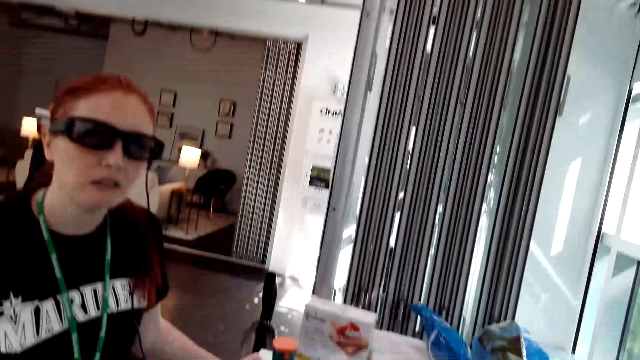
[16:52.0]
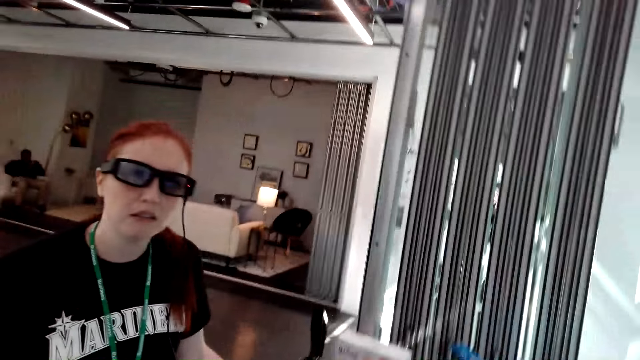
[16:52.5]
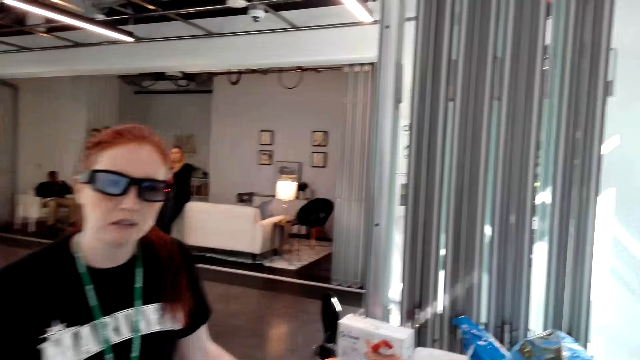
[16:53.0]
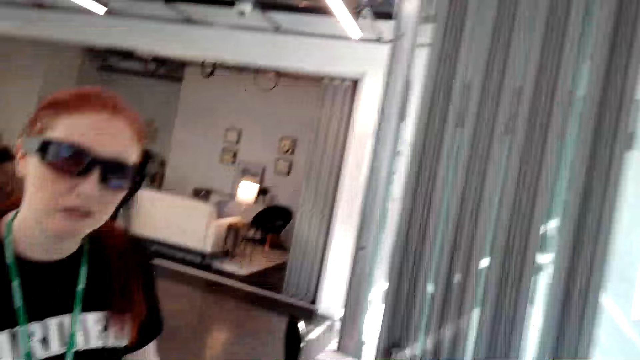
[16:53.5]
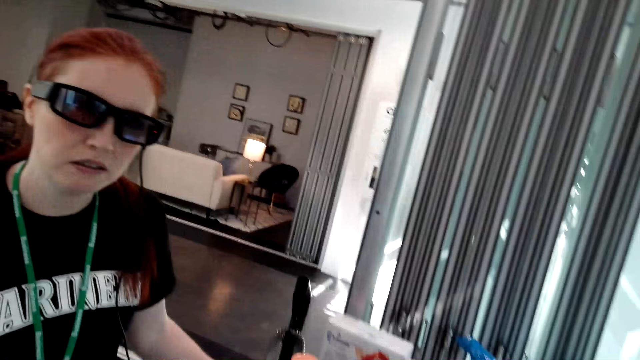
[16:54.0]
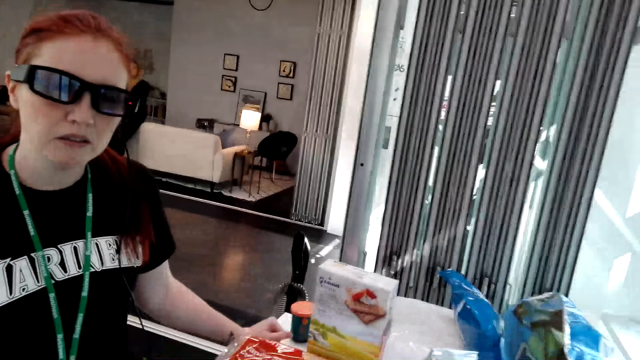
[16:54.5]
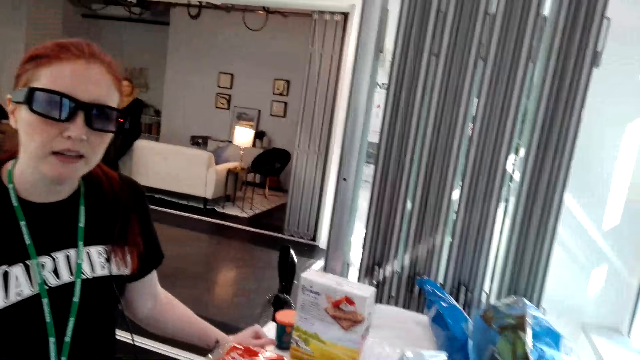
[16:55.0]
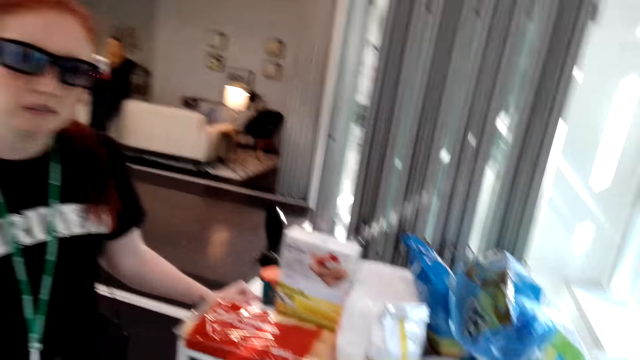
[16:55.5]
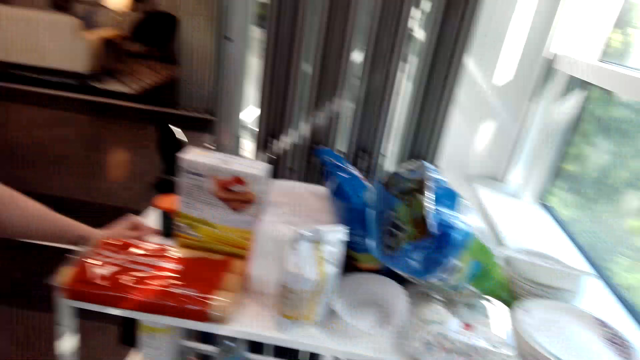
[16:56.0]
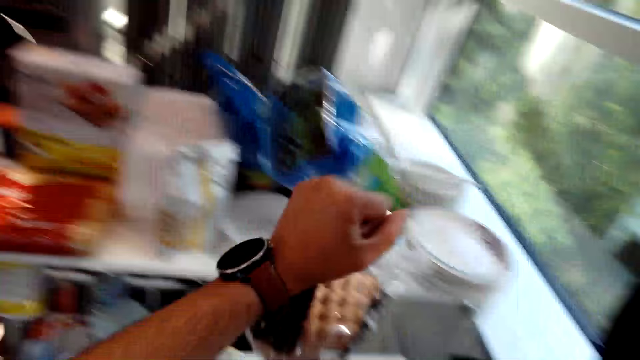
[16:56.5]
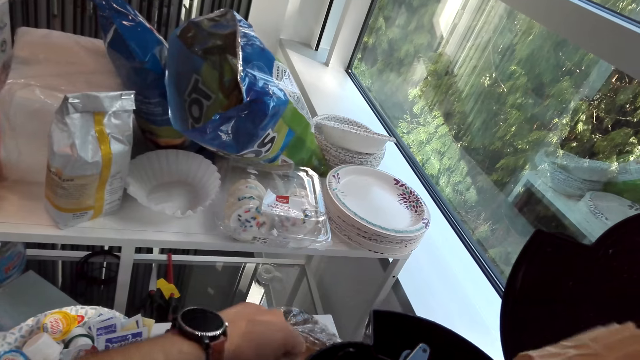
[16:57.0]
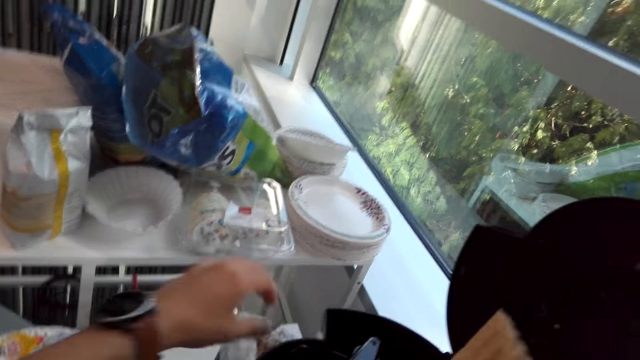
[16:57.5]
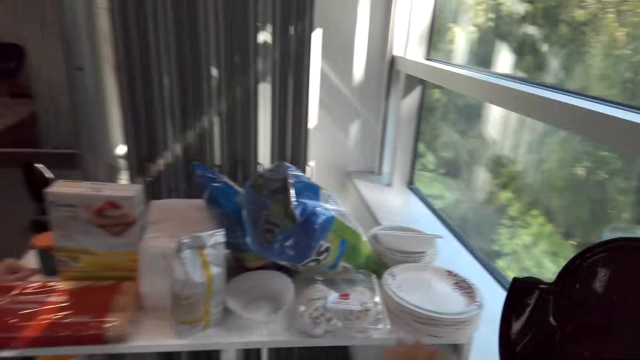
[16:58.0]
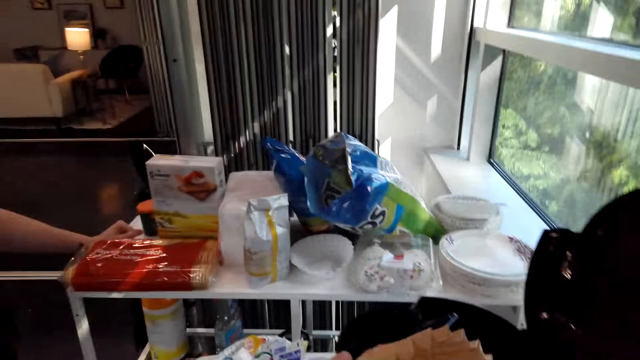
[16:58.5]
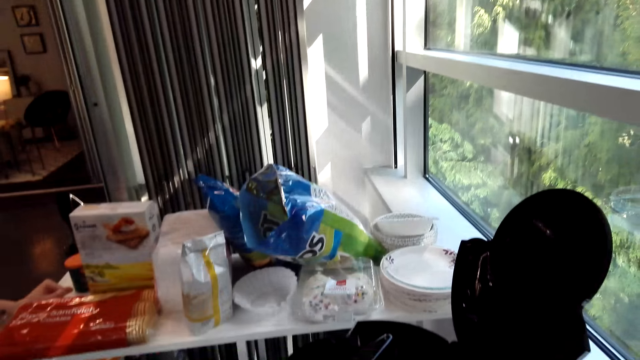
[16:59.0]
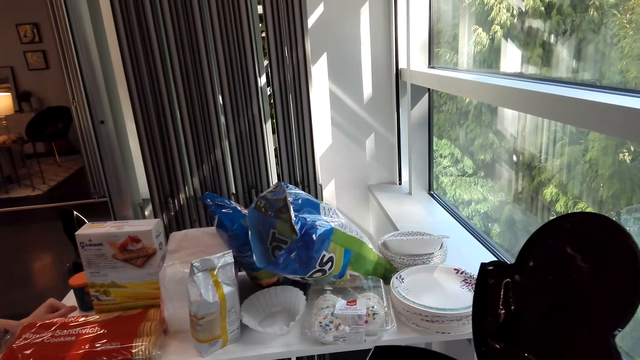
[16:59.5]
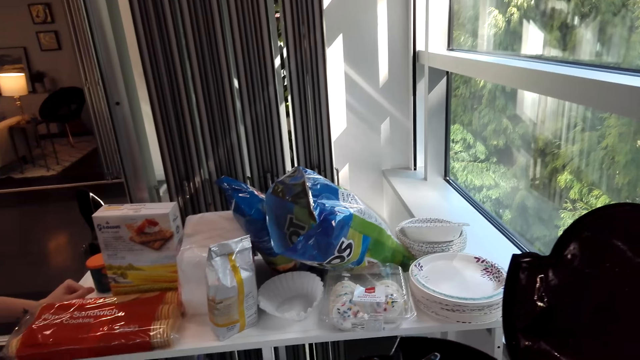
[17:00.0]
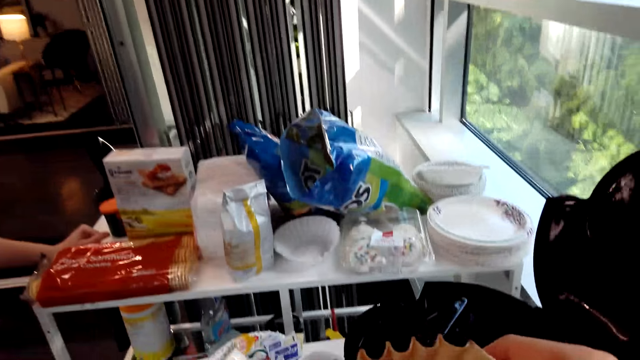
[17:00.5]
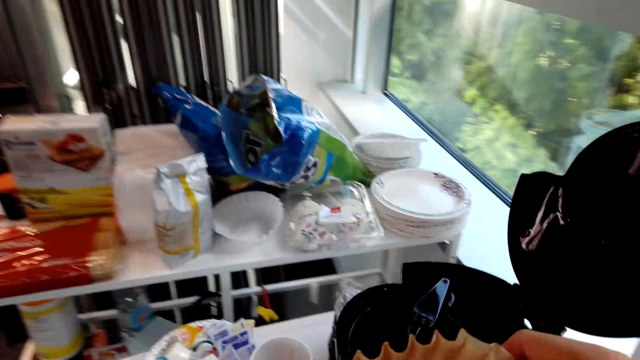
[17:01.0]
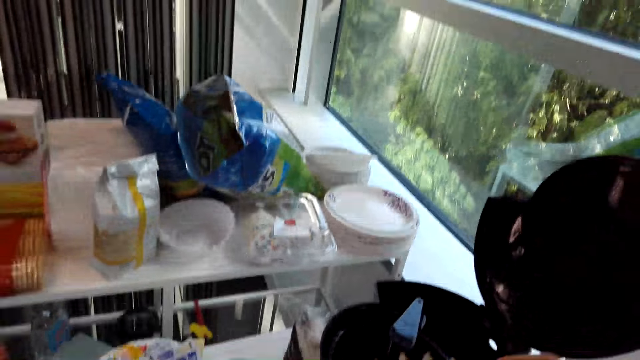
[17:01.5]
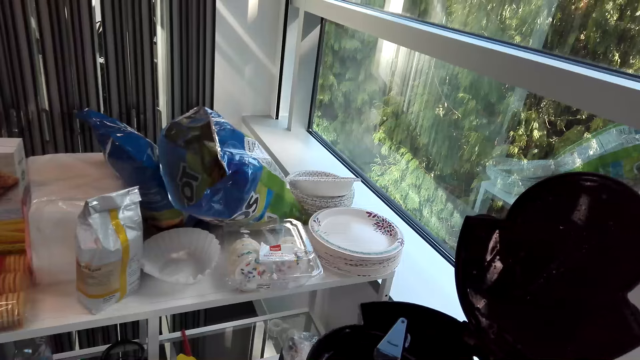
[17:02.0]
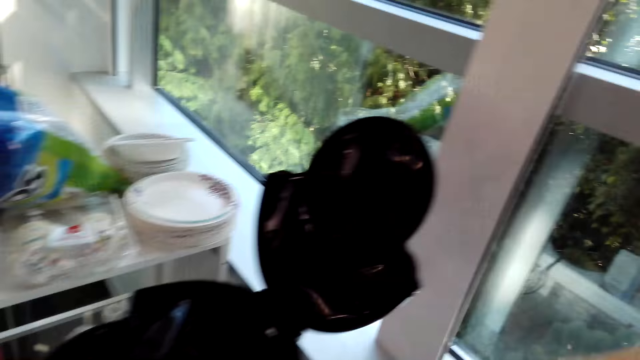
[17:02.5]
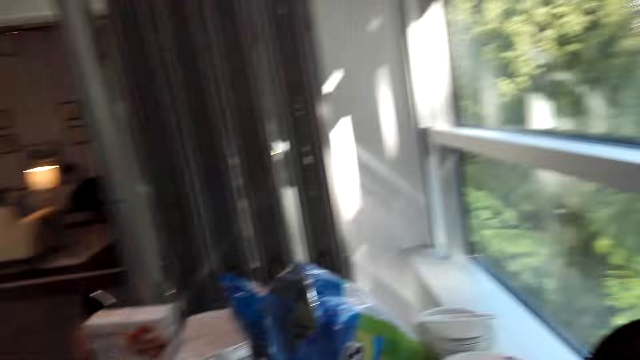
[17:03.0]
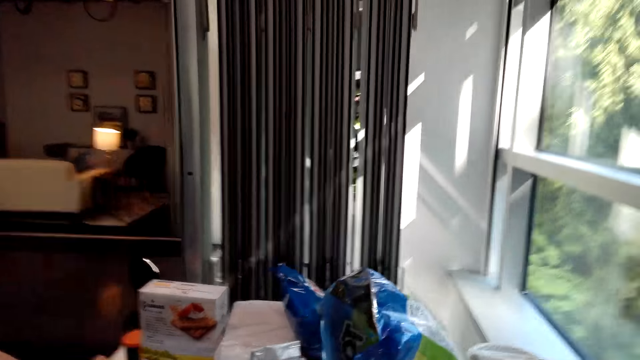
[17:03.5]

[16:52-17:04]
The camera wearer puts the plastic bag on the table. They hold a coffee filter or paper. They look around the table.

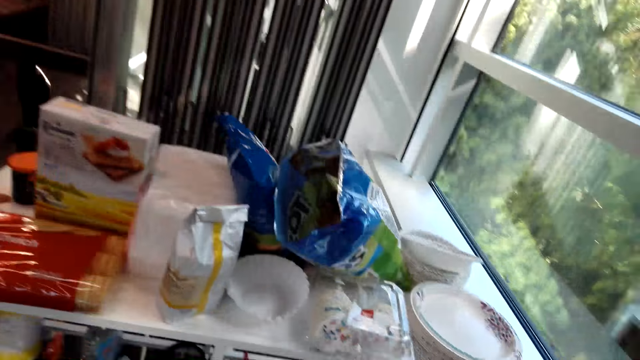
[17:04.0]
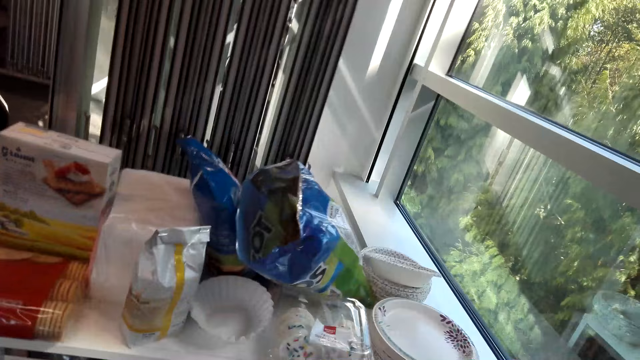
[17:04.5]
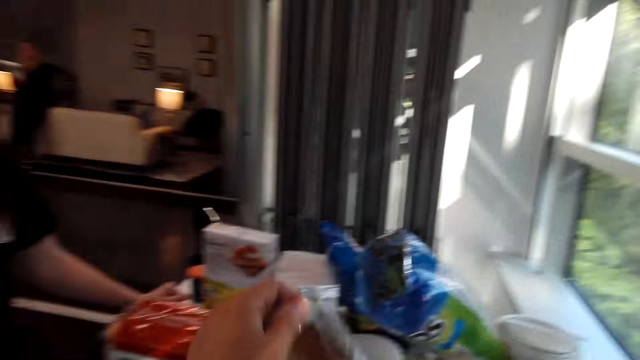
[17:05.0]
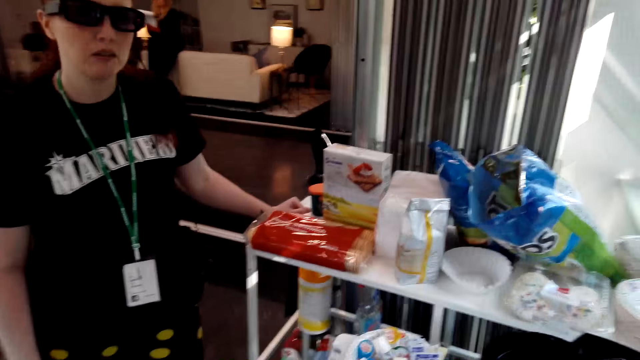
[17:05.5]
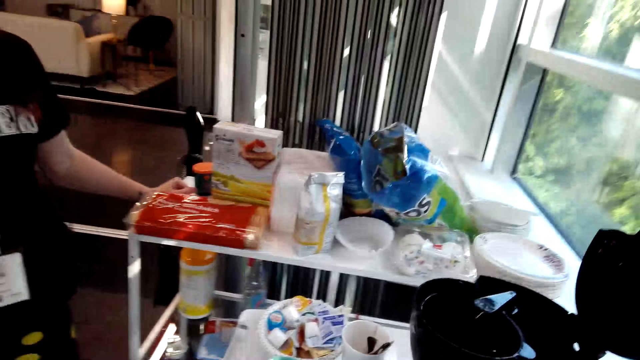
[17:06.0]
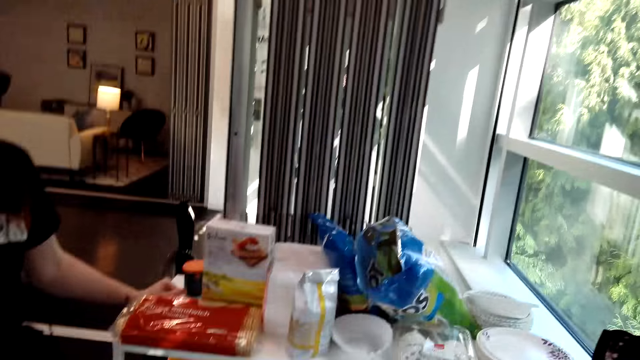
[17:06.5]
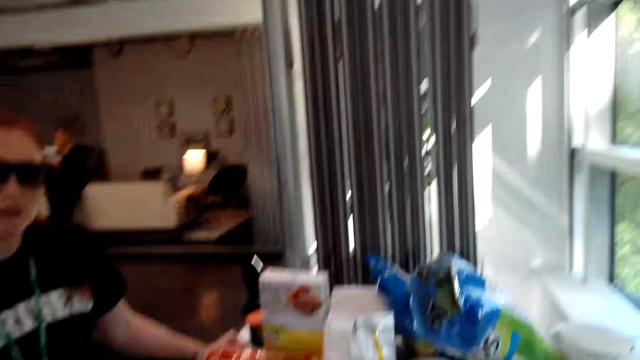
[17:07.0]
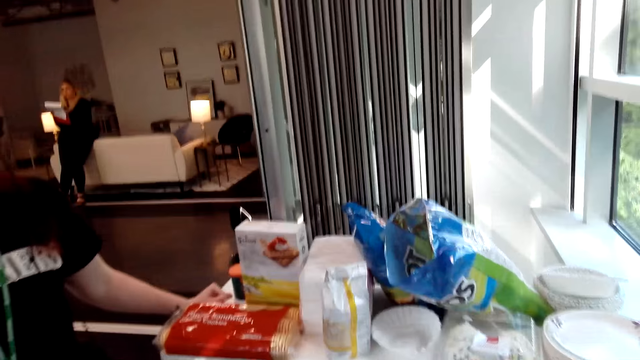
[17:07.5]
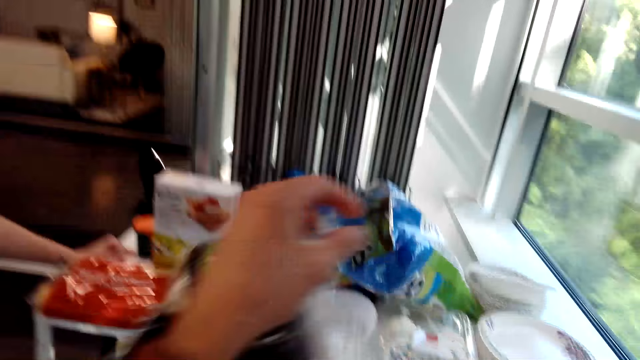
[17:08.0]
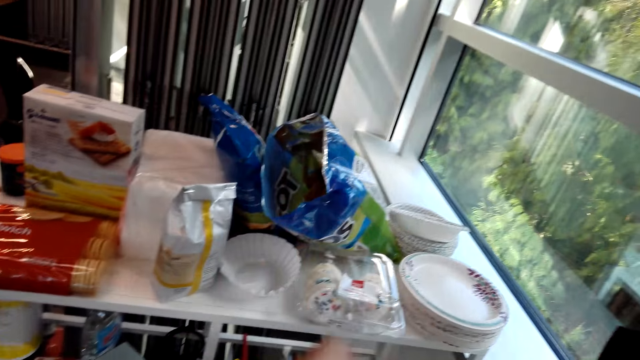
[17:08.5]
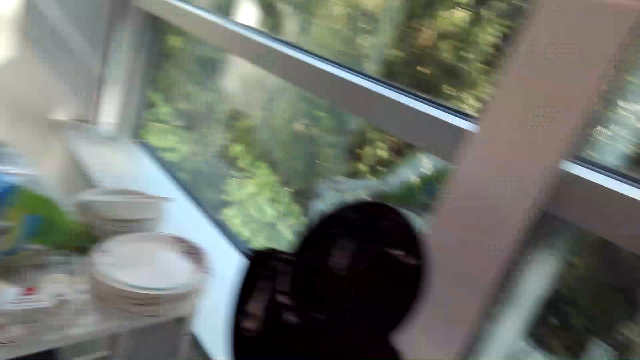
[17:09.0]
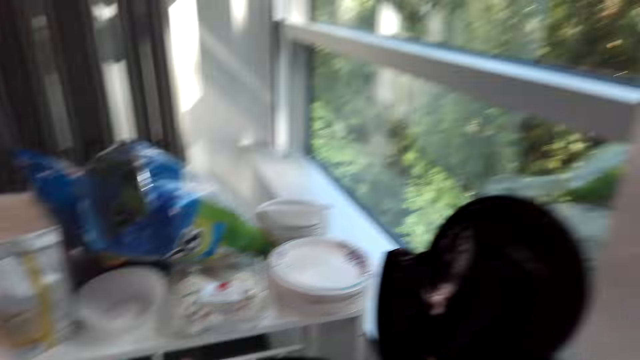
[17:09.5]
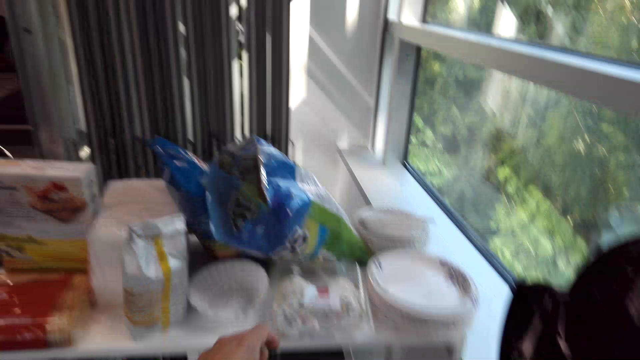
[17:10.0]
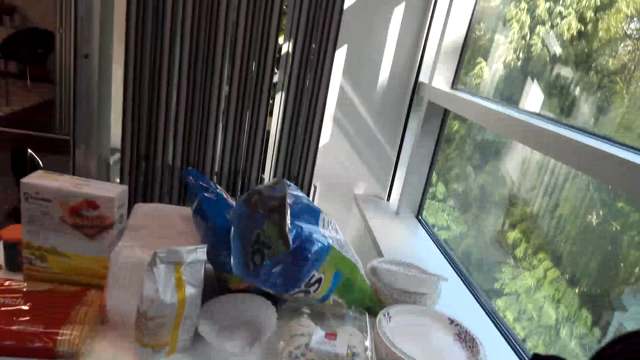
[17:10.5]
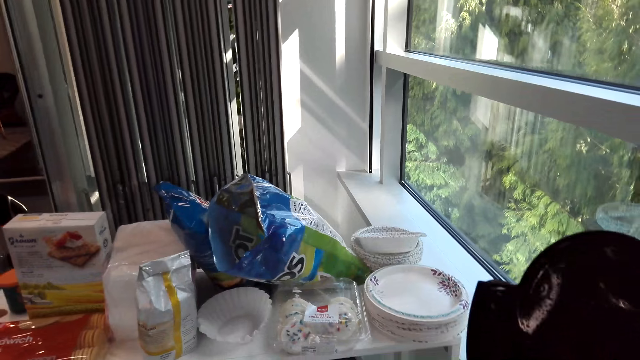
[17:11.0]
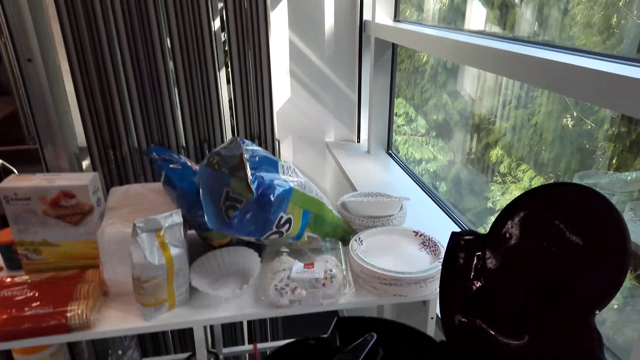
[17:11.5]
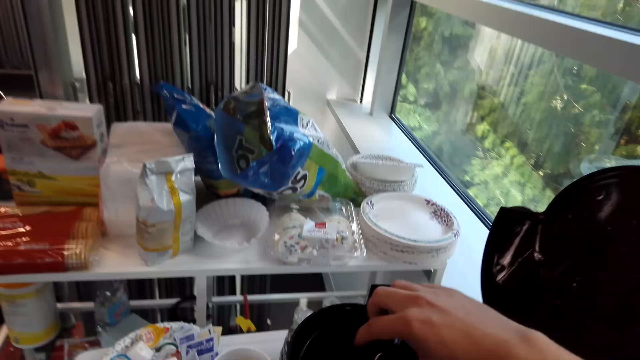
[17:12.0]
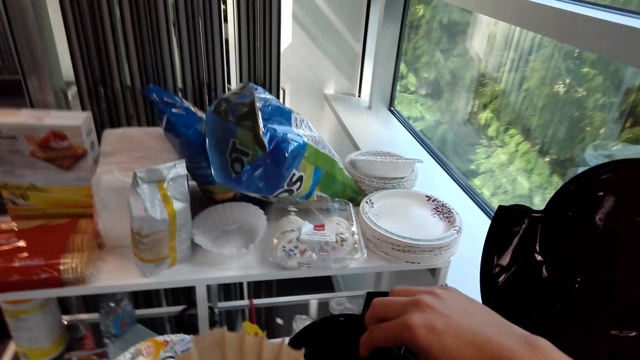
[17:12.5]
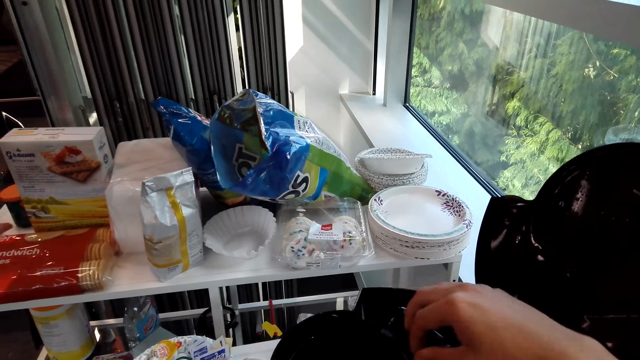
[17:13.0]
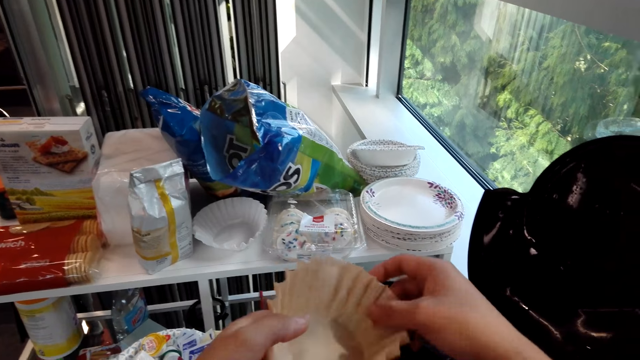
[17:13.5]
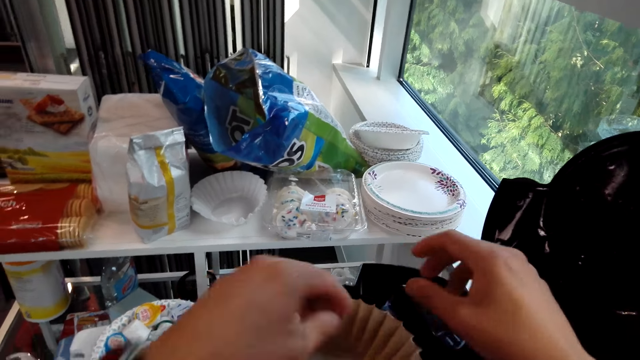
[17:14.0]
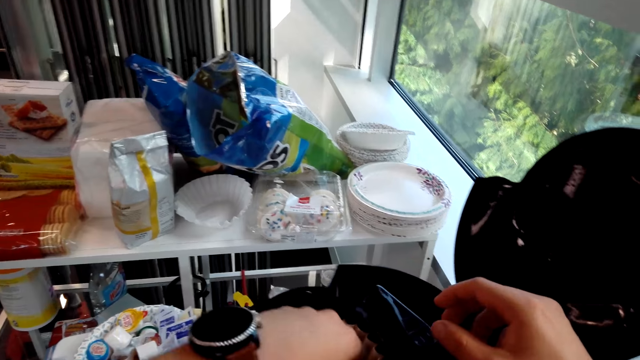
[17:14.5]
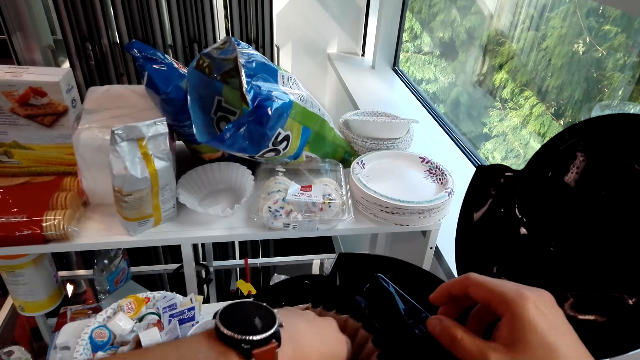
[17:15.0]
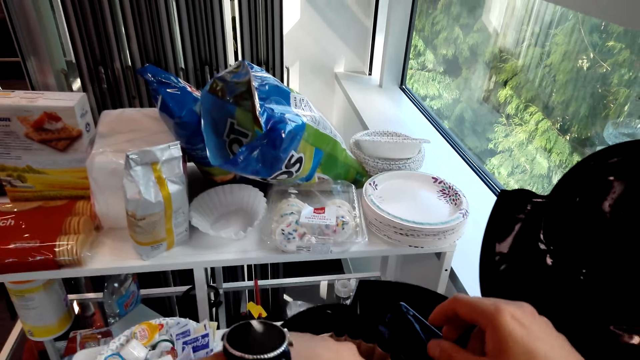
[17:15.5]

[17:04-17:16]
The camera wearer holds a nylon bag. They put back the nylon bag on the table. They adjust a lid on the boiler. They put the coffee filter inside the coffee maker.
